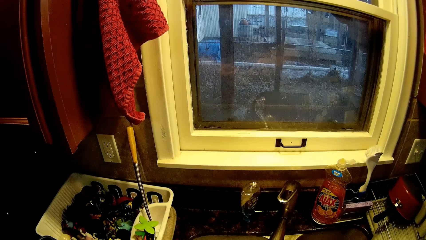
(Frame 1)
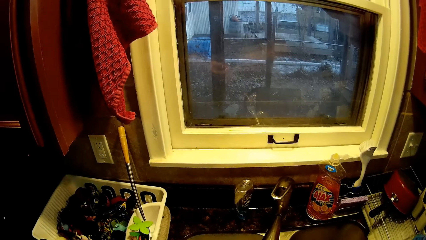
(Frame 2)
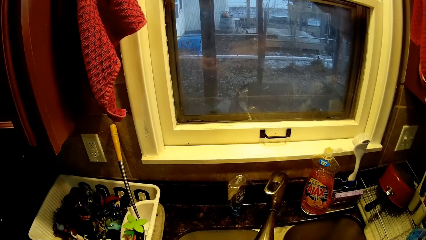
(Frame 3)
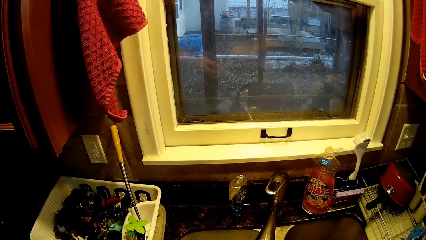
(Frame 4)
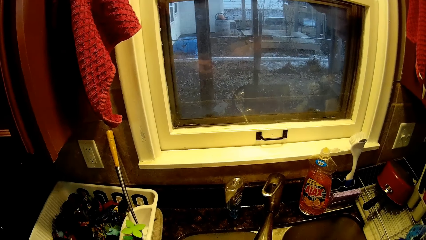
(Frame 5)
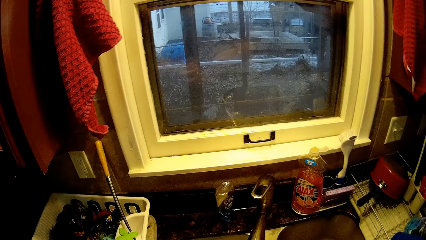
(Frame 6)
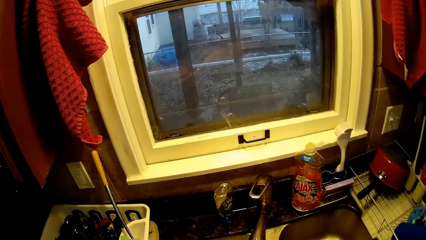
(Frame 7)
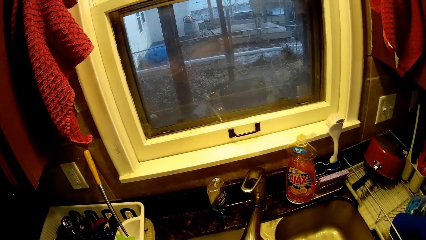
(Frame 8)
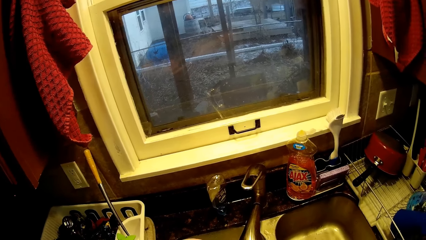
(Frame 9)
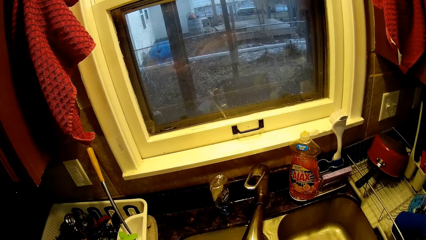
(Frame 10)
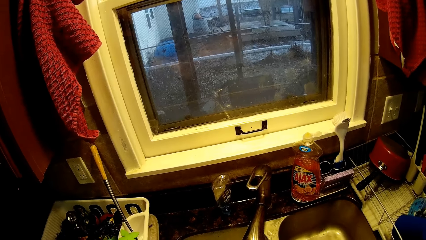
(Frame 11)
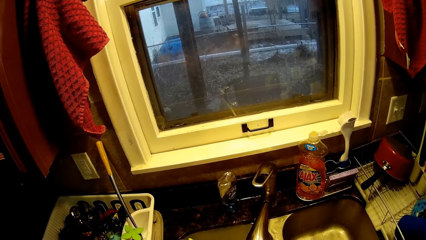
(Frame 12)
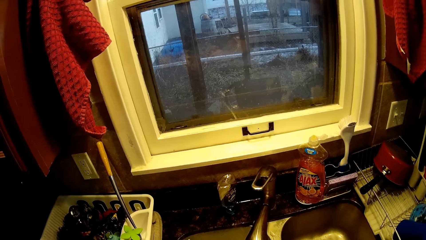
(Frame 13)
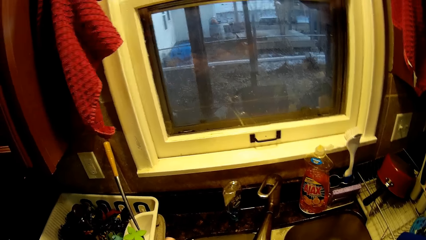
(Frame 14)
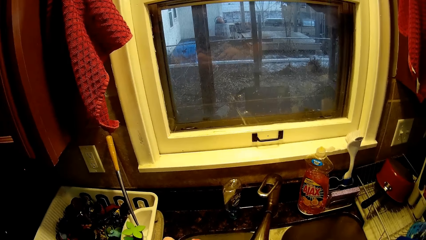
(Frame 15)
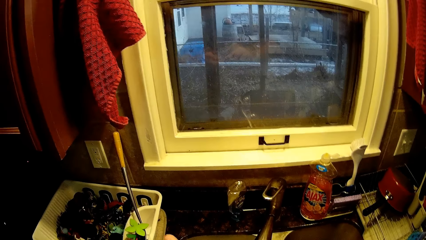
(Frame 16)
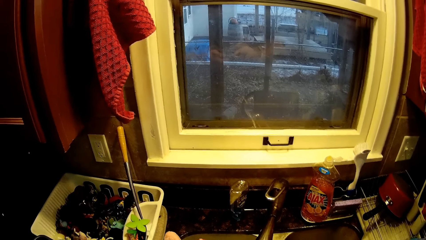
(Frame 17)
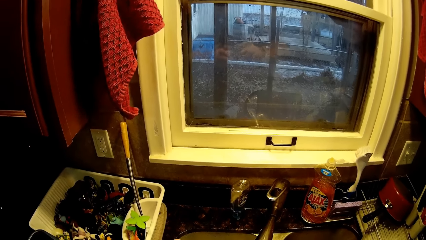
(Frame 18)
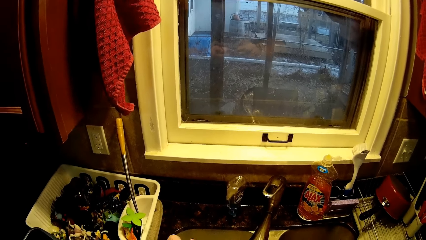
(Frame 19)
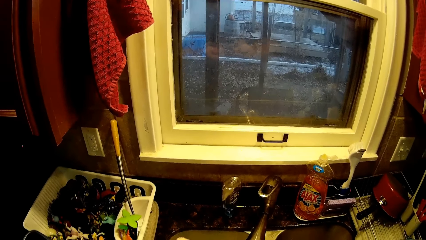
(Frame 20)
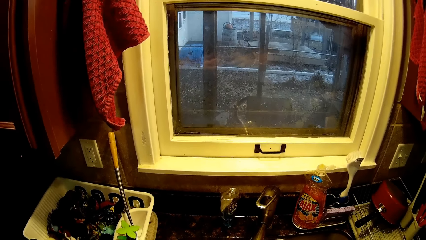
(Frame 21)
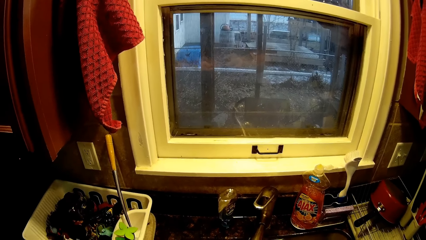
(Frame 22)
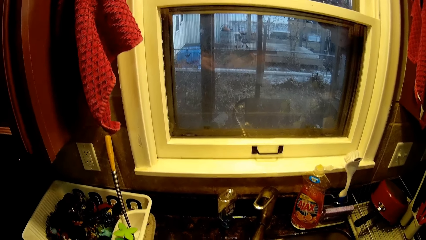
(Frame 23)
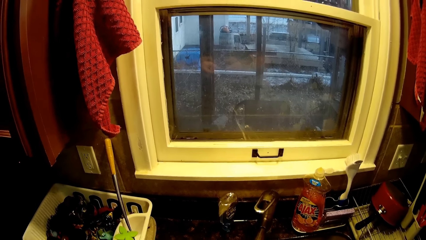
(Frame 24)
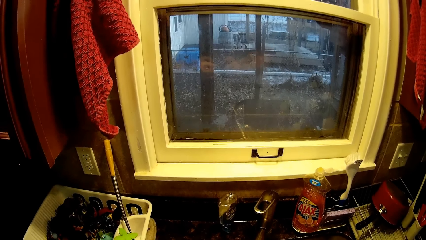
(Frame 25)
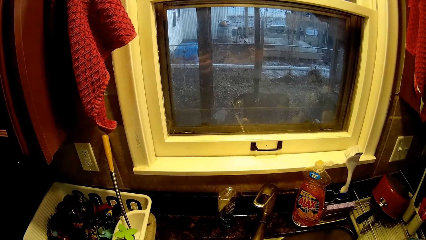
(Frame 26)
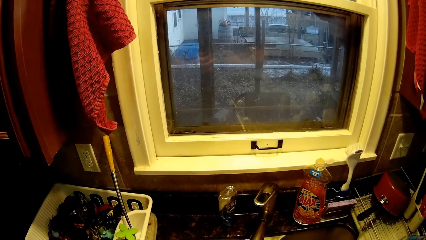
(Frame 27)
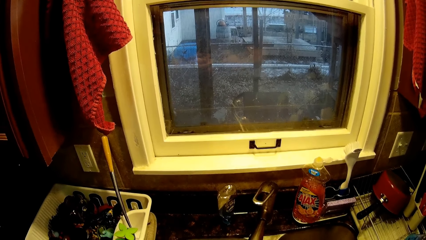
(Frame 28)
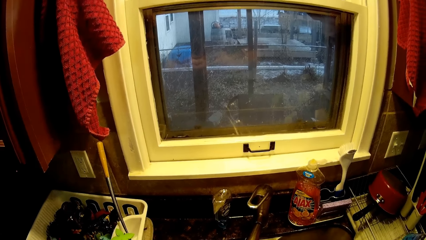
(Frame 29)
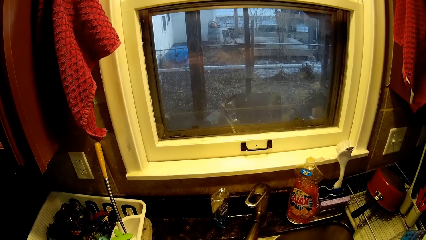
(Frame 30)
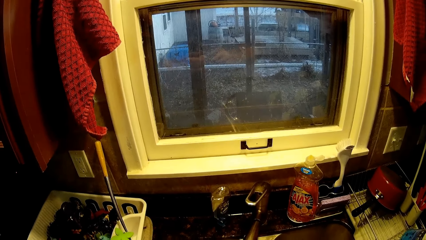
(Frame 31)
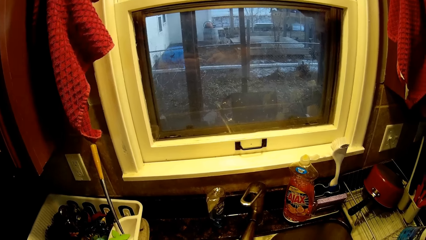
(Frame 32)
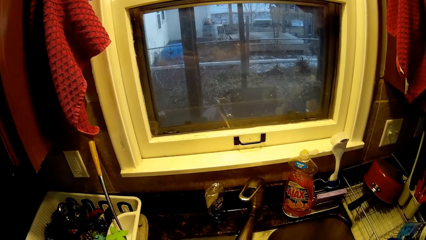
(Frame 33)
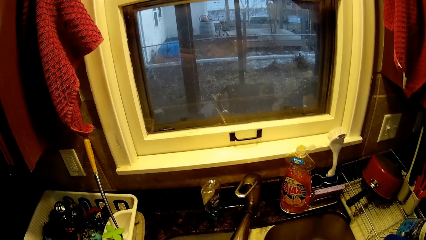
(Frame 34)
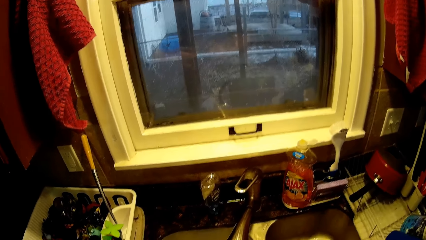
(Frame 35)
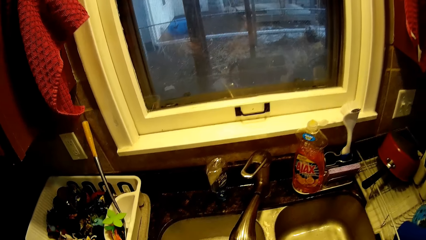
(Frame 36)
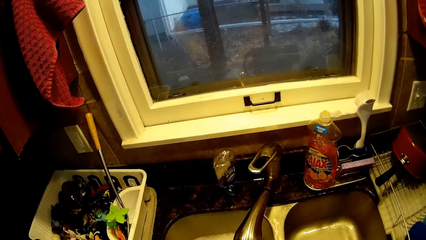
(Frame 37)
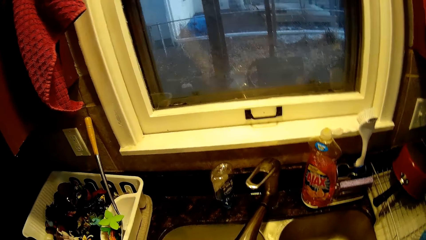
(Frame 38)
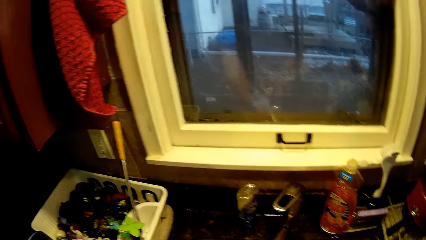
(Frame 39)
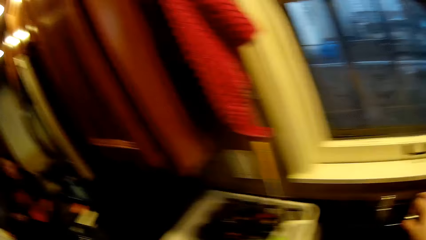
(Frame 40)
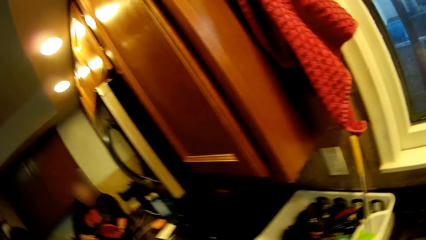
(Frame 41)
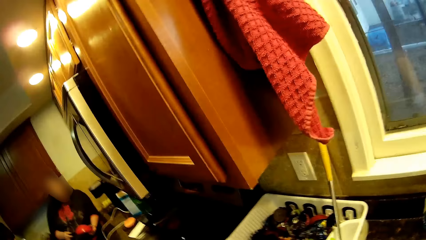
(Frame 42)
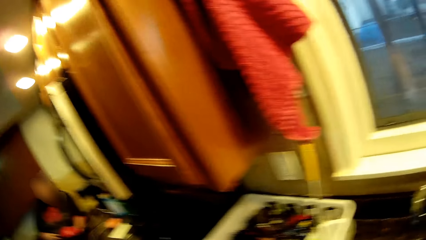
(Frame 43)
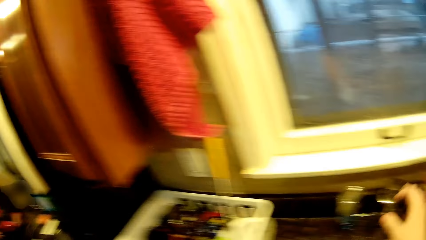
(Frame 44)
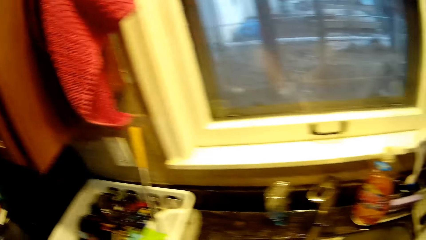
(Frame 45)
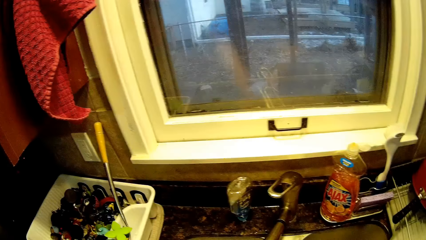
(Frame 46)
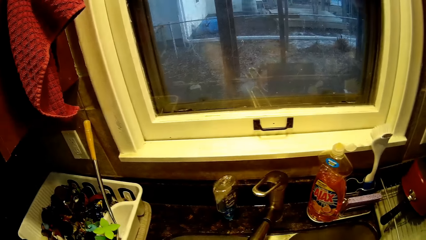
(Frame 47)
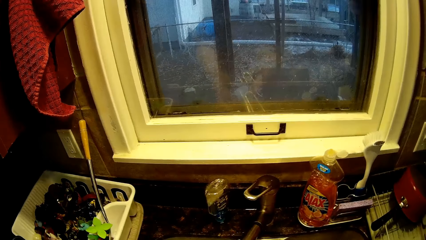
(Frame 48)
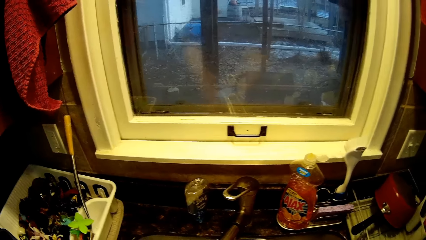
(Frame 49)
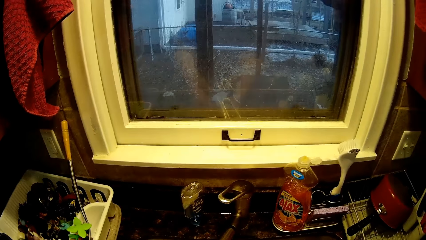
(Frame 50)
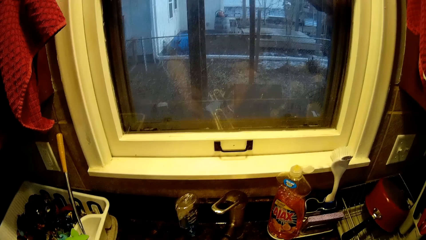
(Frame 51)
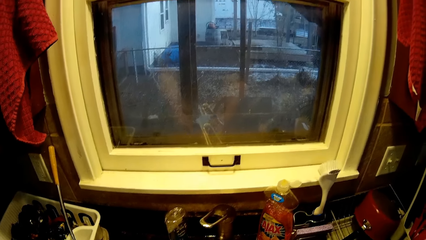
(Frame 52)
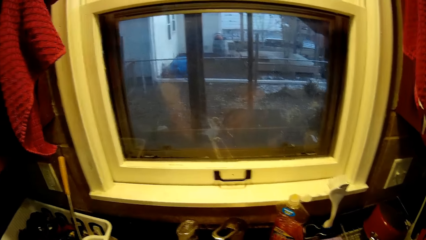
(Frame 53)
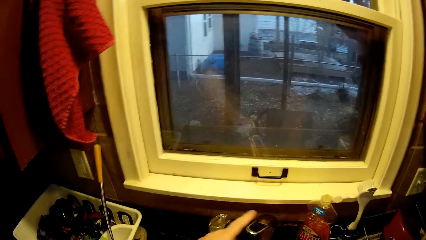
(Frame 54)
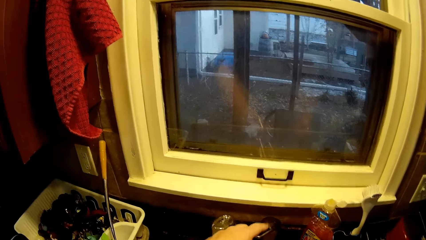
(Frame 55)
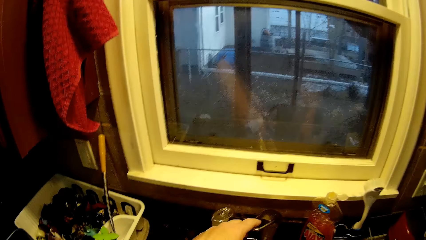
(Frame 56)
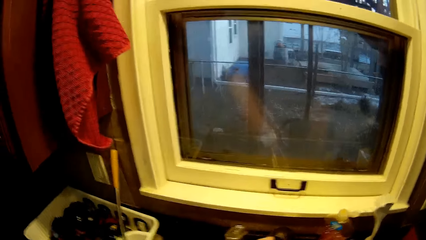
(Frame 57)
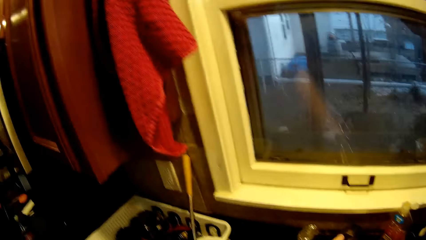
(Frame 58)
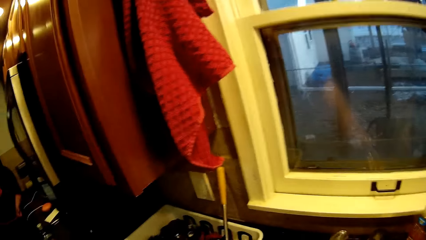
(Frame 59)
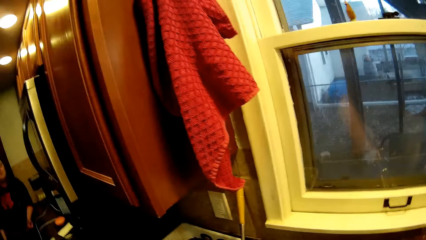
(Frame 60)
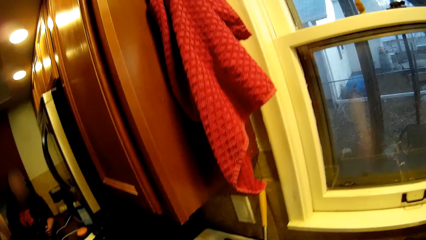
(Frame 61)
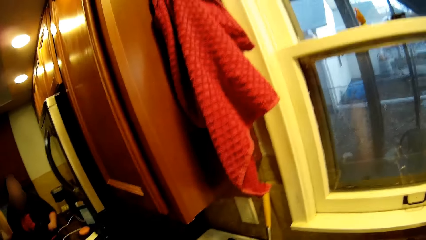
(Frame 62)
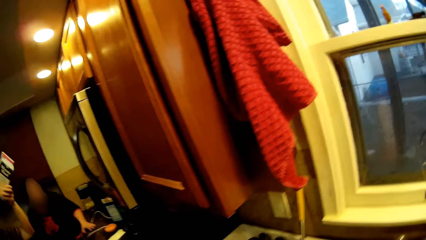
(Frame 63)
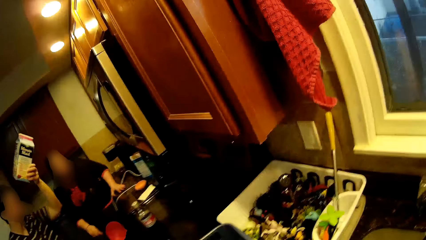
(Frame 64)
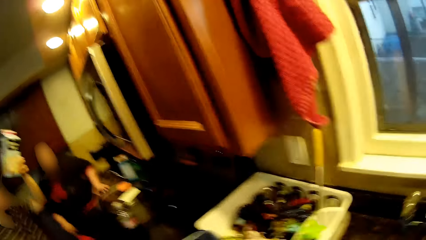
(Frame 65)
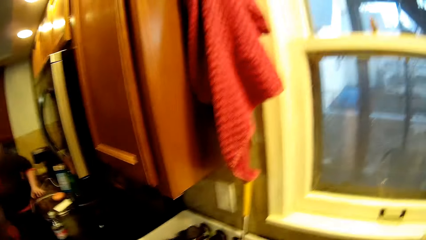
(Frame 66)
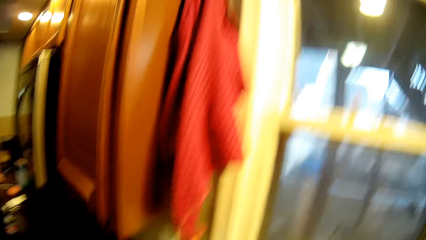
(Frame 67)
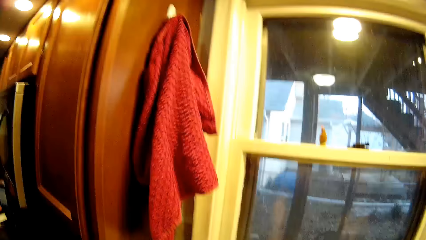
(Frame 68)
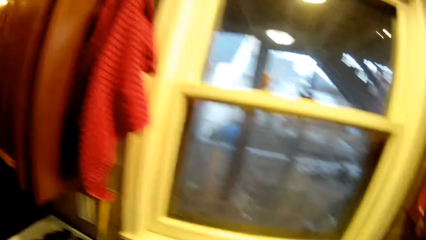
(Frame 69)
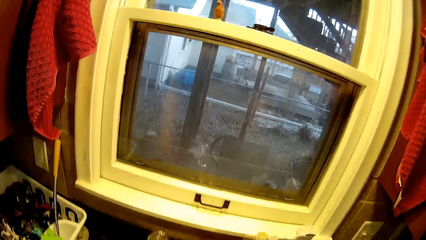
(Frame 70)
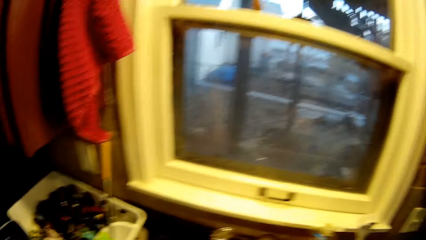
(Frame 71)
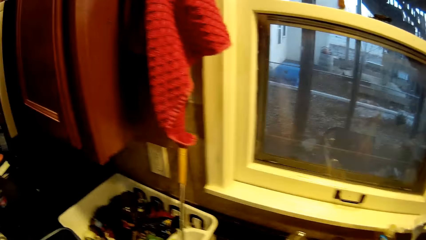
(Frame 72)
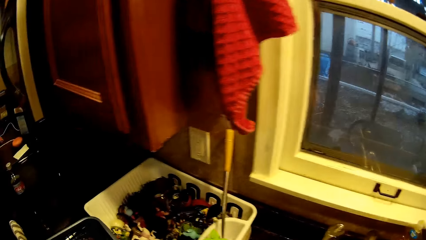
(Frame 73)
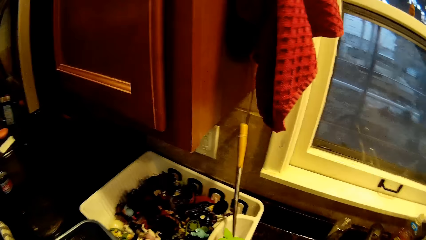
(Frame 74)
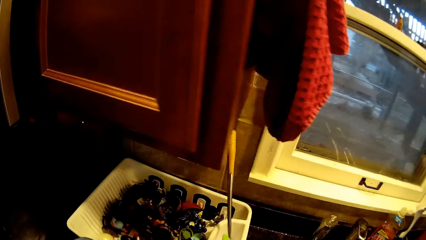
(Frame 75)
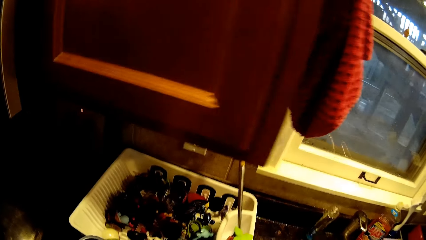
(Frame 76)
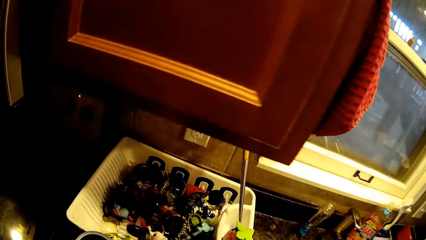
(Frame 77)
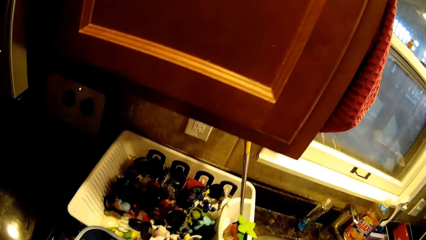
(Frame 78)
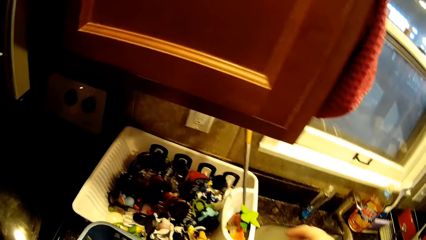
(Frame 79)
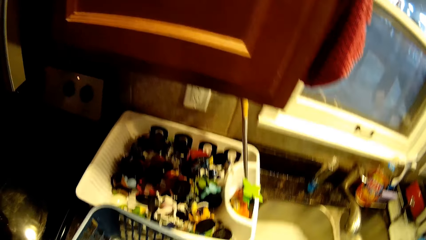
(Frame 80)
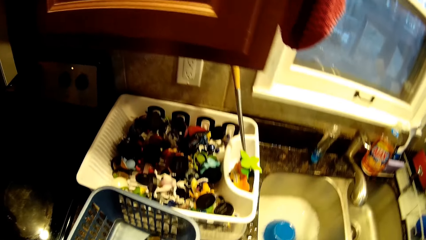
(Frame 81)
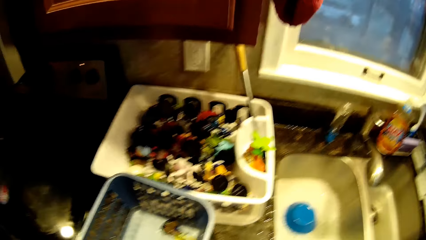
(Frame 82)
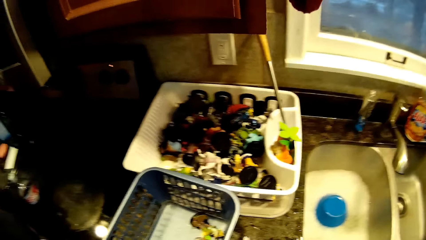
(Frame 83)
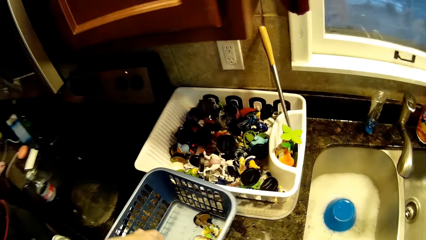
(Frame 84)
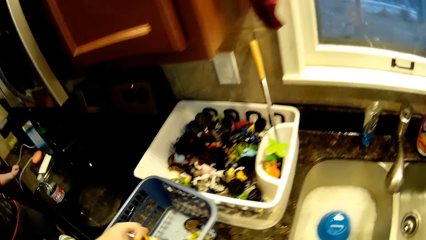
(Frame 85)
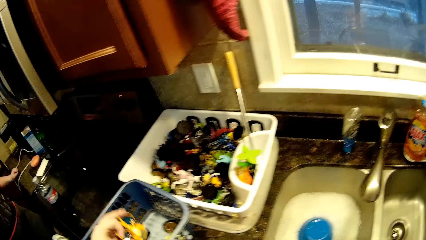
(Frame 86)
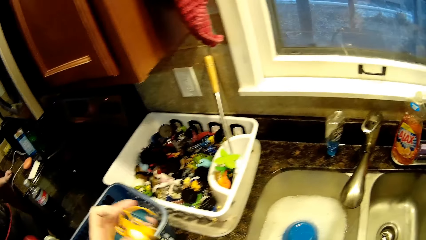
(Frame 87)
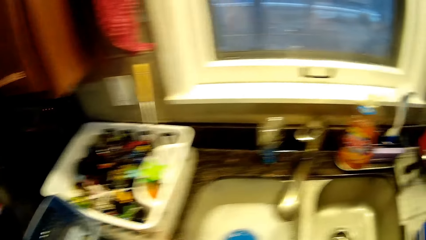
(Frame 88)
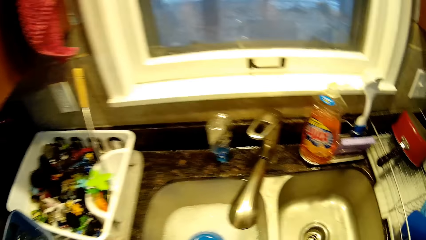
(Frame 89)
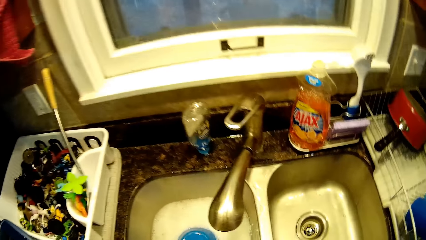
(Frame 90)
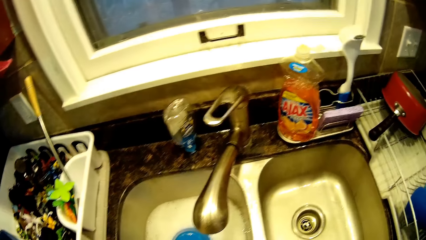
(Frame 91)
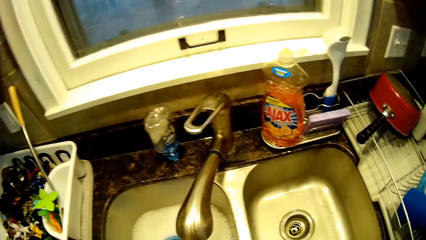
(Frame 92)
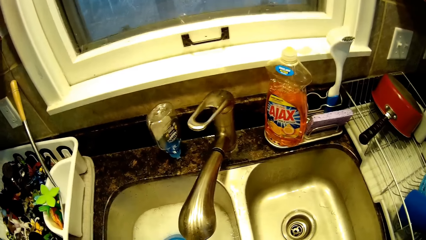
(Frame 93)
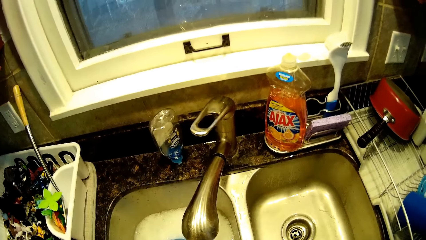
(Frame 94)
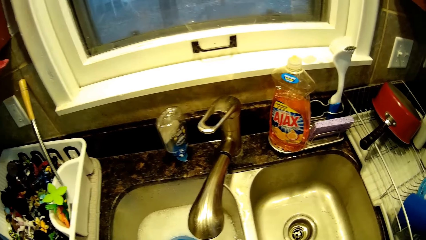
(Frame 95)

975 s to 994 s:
The camera wearer scrubs a toy with a toothbrush. They open a tap of water. They rinse the toy. They close the tap of water. They put down the toy in a dish rack. They pick up the toy from the basin.
